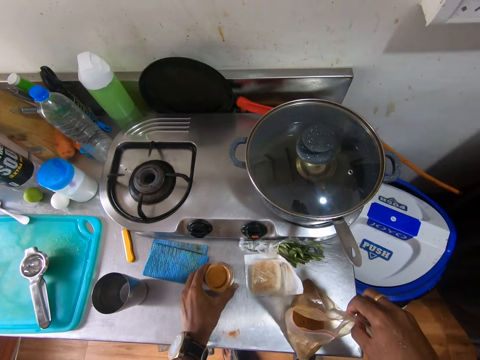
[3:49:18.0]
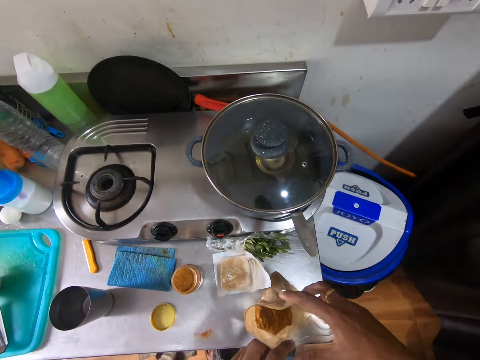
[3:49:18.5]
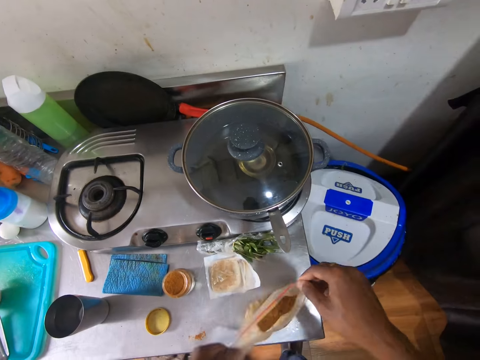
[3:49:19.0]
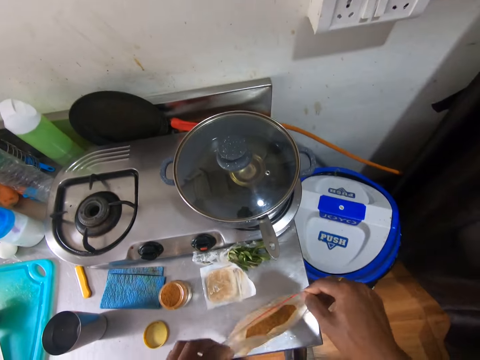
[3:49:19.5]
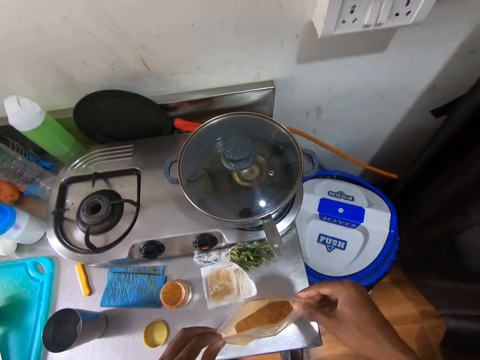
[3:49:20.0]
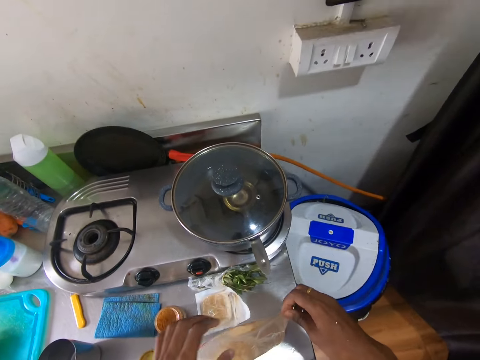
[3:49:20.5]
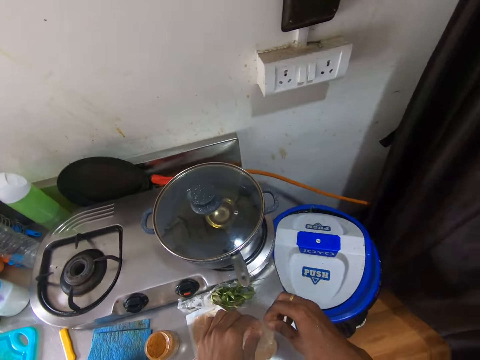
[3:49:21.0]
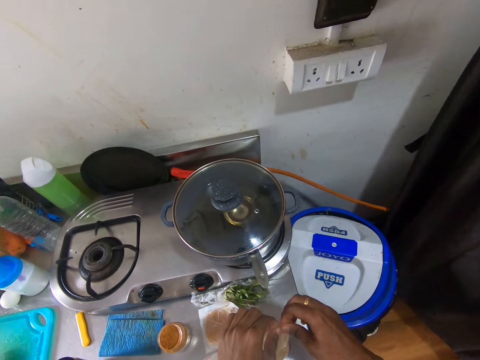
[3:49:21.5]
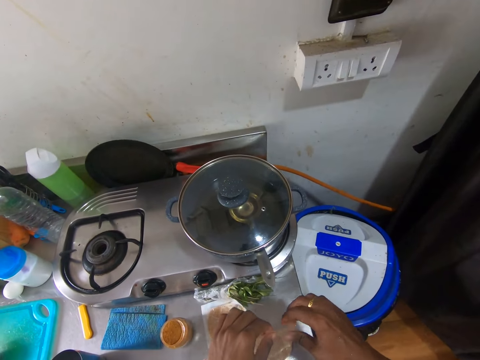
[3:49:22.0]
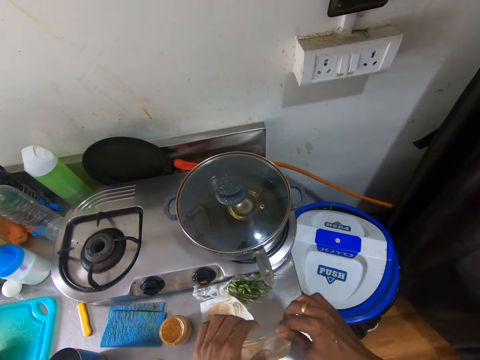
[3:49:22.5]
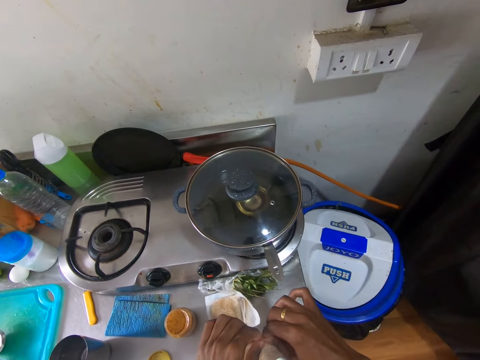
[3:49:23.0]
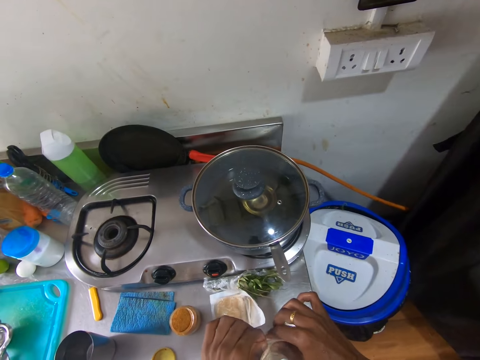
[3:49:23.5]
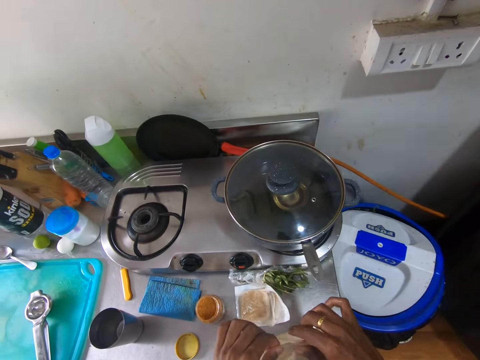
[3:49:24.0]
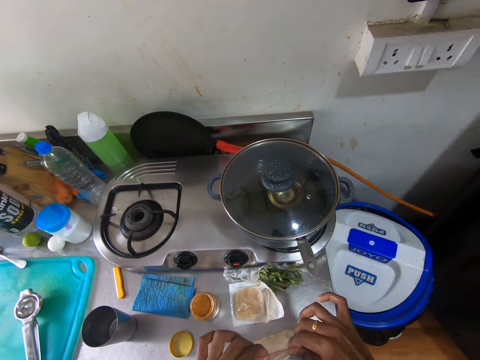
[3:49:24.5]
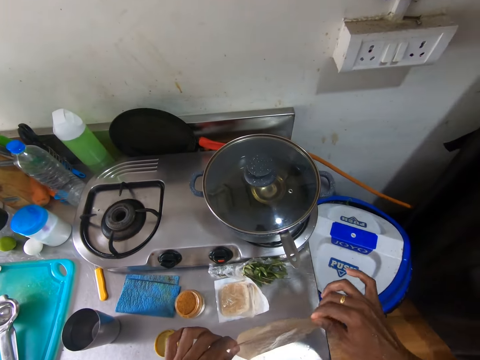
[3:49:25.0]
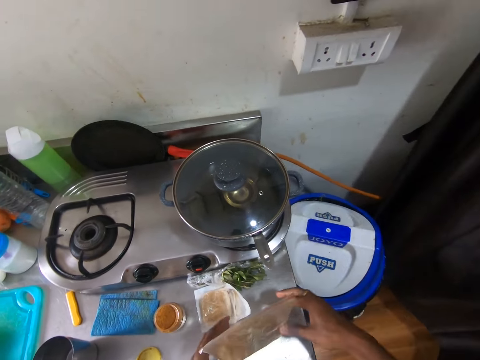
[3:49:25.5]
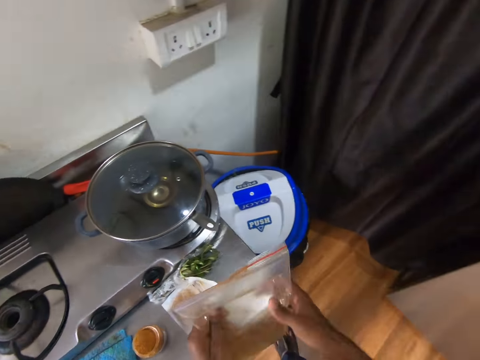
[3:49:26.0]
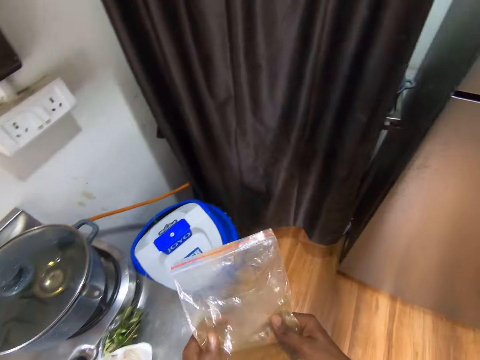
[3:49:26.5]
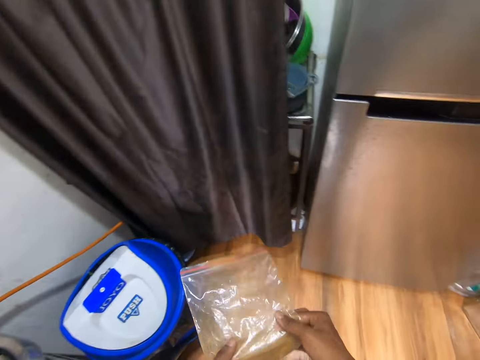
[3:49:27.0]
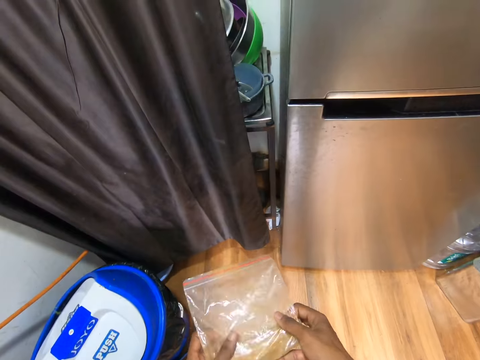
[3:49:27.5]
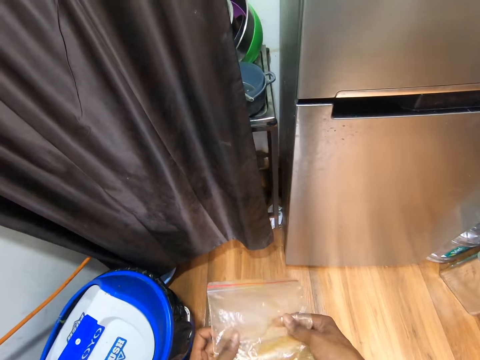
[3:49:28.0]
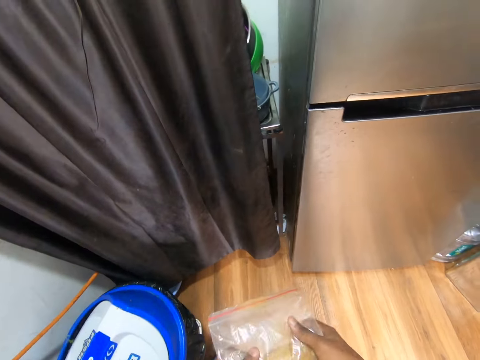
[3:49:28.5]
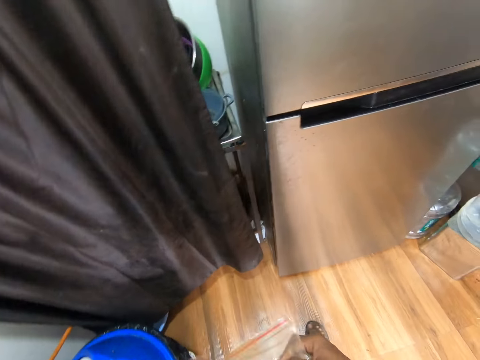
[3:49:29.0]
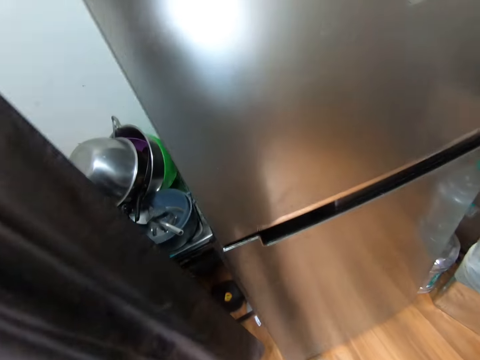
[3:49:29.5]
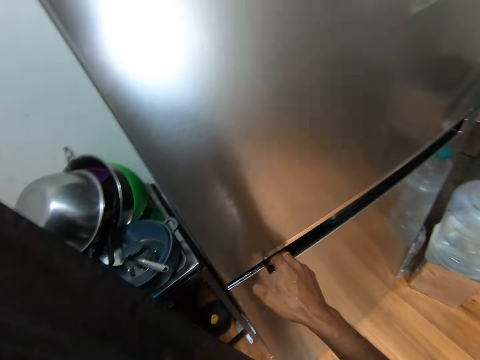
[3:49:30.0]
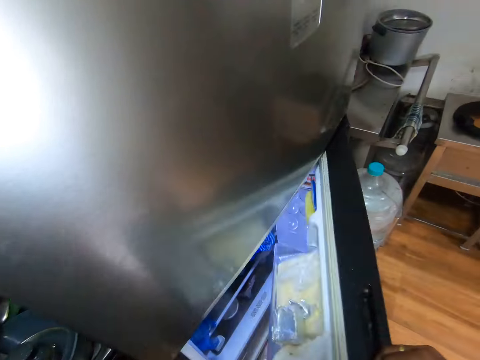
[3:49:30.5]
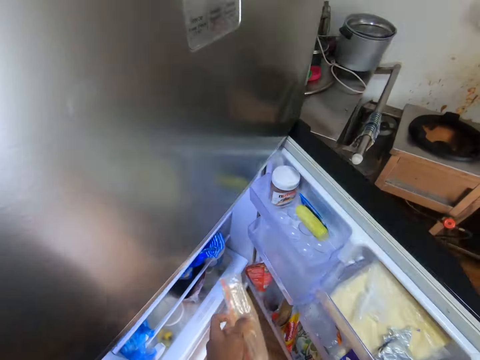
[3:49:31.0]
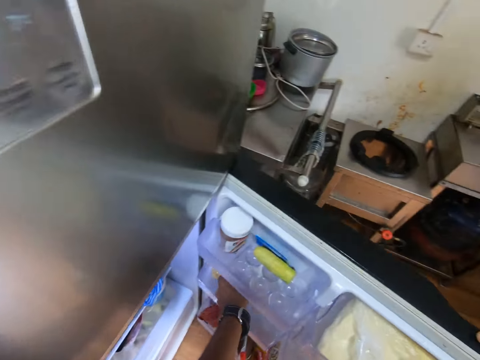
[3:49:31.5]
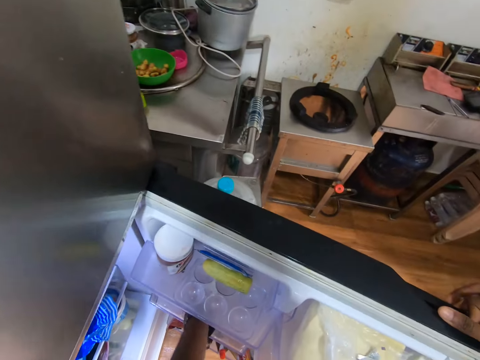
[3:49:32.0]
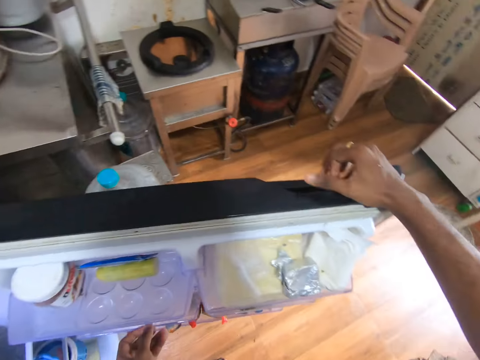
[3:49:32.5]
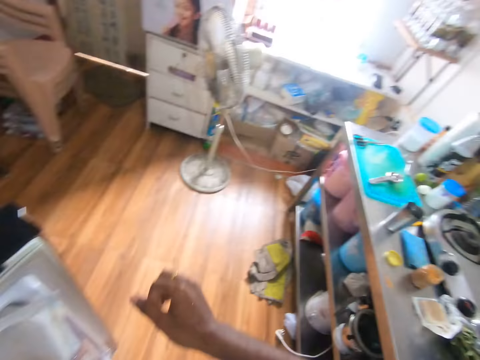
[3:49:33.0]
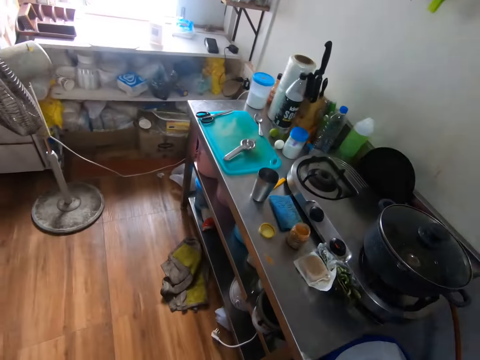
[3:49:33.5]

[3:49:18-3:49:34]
The camera wearer drops the bottle on the kitchen aluminum table with his left hand. He adjusts the grip seal bag with both hands. He shakes a spices sachet. He closes the grip seal bag with both hands. He picks the grip seal bag from the kitchen aluminum table with both hands. He folds the grip seal bag with both hands. He opens the fridge door with his right hand. He places the grip seal bag in the fridge door shelf with his left hand.

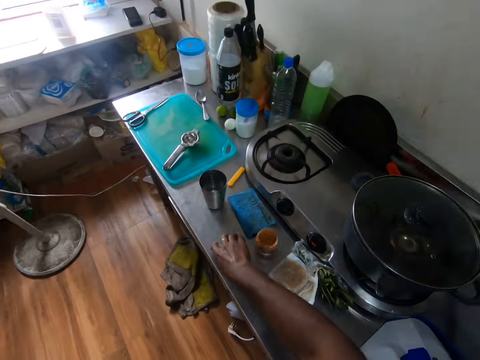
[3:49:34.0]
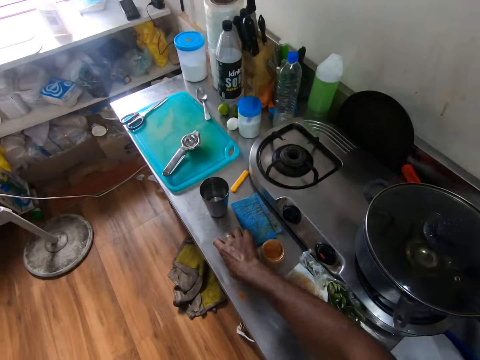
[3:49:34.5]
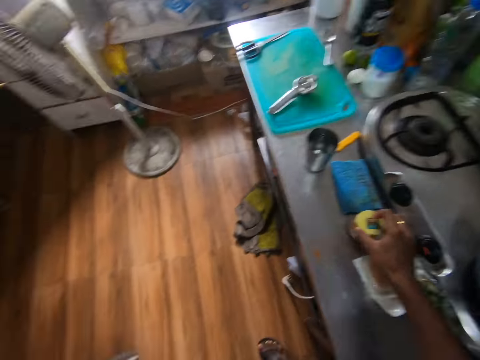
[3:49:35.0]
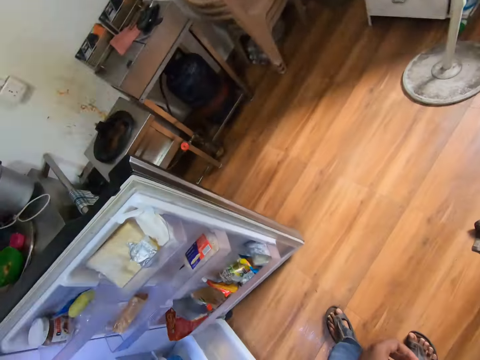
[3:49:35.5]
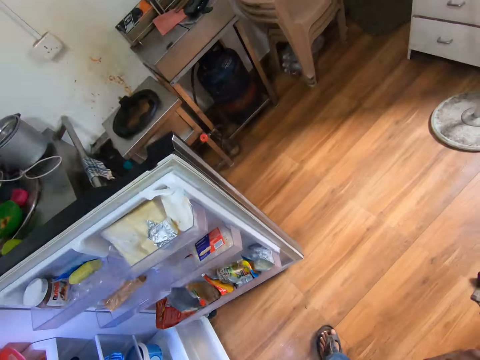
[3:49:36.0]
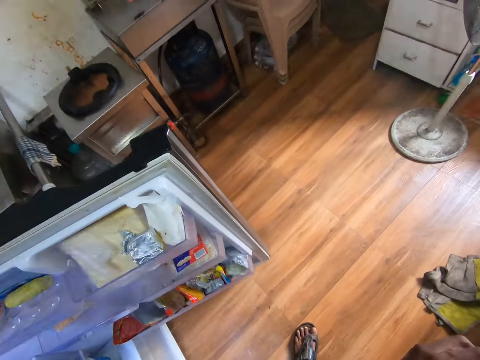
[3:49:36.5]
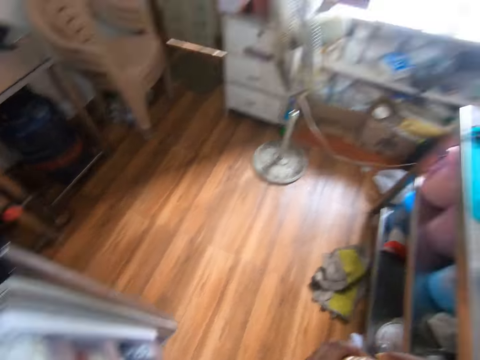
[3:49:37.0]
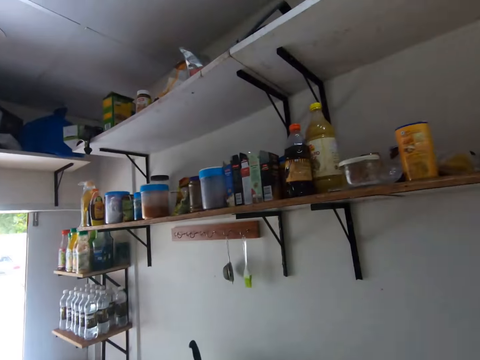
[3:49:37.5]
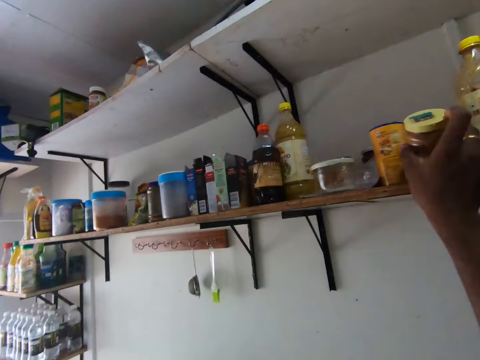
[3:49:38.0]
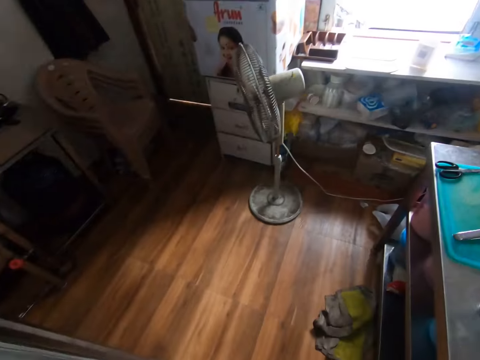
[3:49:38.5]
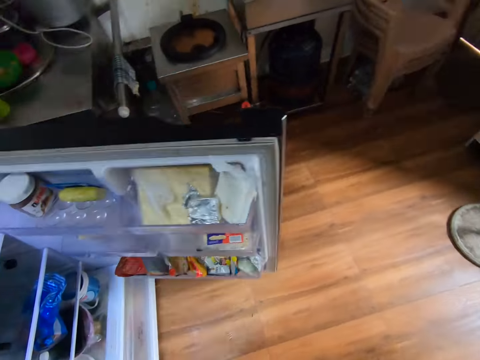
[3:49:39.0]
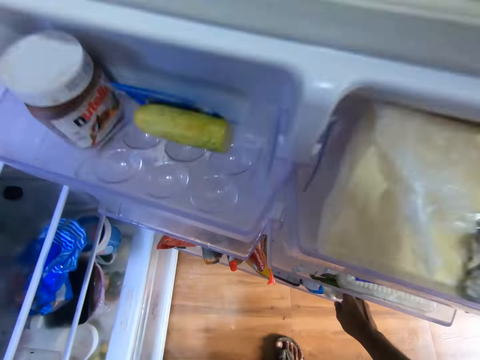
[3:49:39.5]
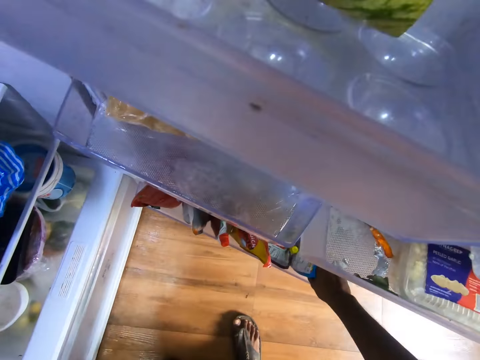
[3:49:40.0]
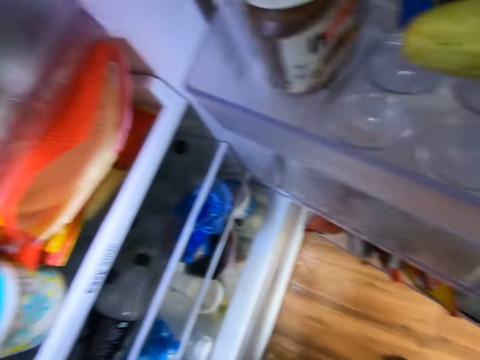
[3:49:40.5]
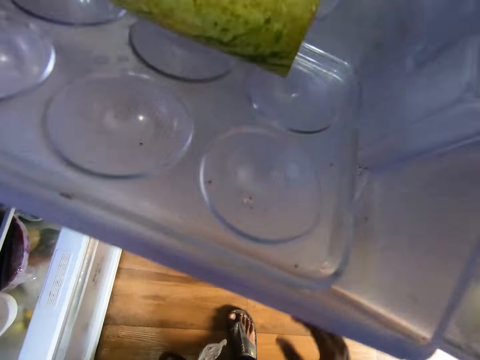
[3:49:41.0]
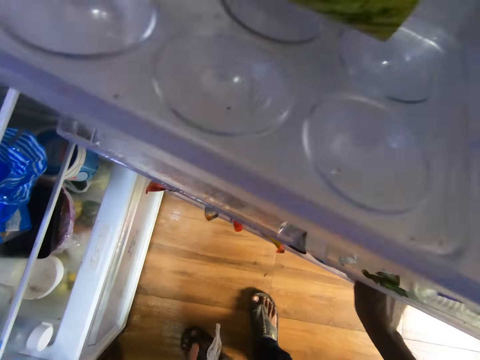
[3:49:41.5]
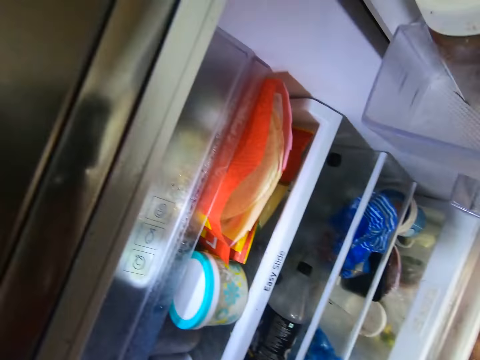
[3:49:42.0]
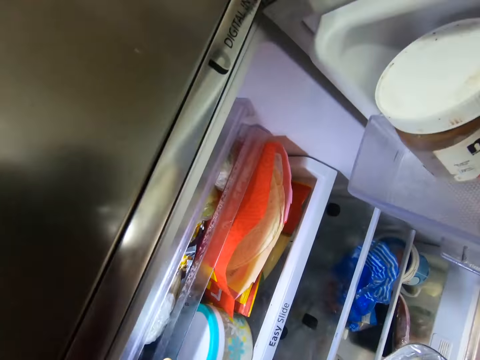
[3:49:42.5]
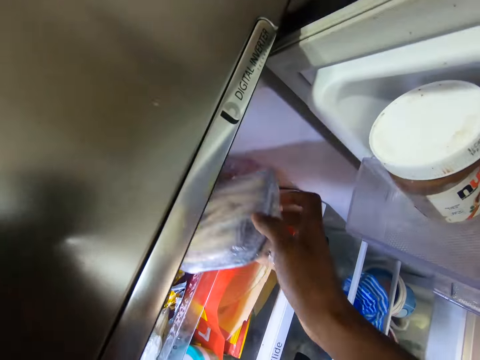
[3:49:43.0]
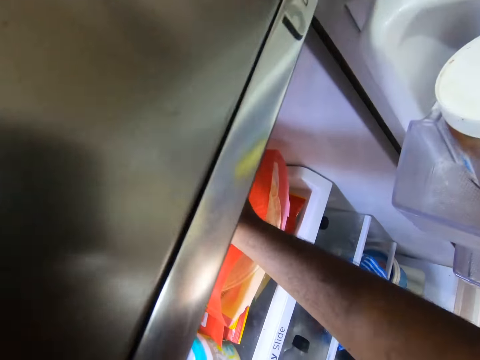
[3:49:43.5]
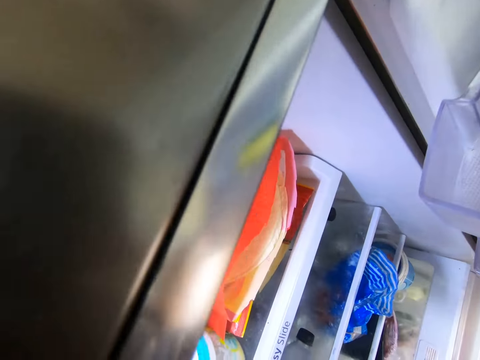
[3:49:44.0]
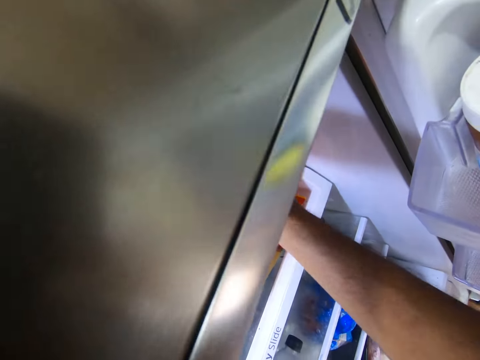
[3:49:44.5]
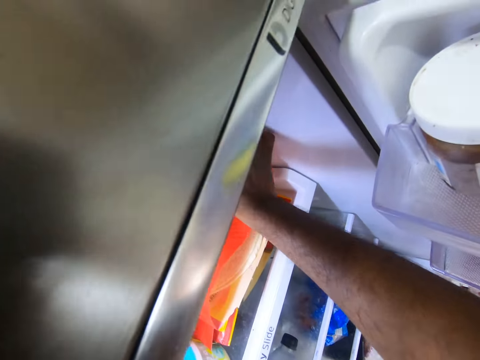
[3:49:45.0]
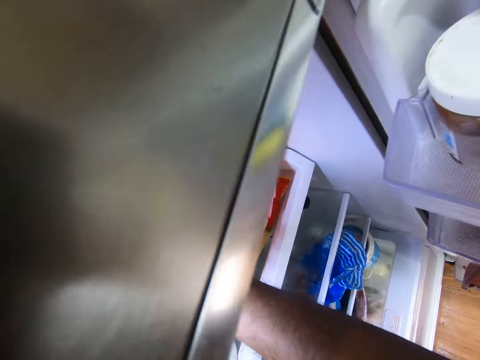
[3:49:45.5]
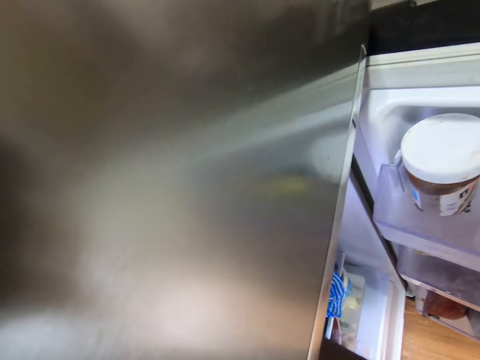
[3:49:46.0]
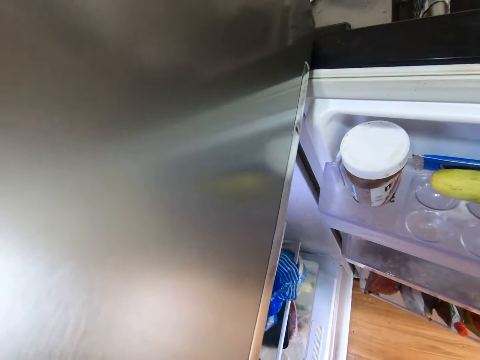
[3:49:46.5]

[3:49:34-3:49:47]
The camera wearer picks the cover of the bottle from the kitchen aluminum table with his right hand. He closes the spices bottle with the cover in his right hand. He drops the bottle on the shelf with his right hand. He picks a food pack from the fridge door shelf with his right hand. He passes the food pack from his right hand to his left hand. He picks a wrapped food from the fridge door shelf with his right hand. He opens the plastic storage box inside the fridge with his left hand. He puts the wrapped food in the plastic storage box with his right hand. He puts the food pack in the plastic storage box with his right hand.
